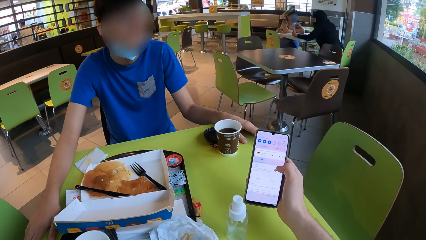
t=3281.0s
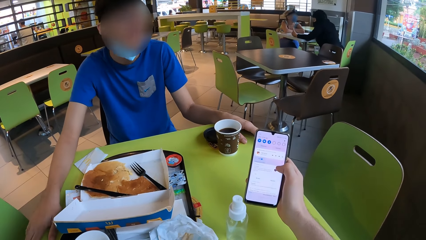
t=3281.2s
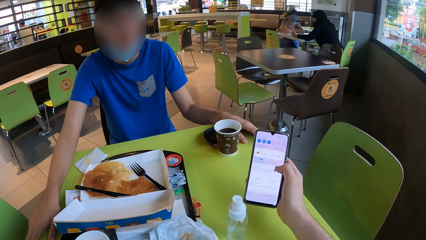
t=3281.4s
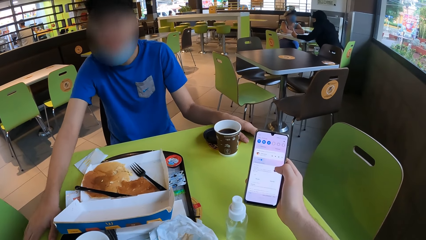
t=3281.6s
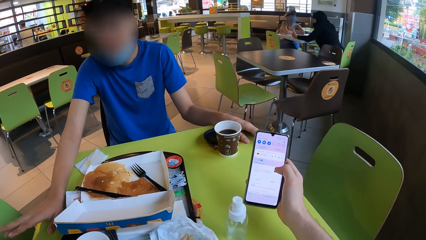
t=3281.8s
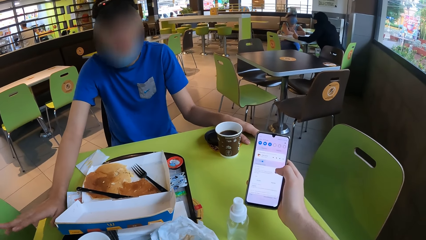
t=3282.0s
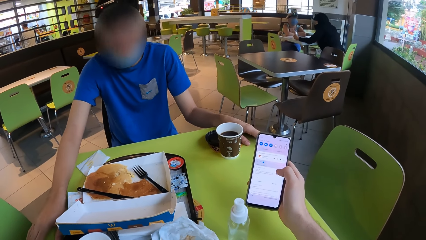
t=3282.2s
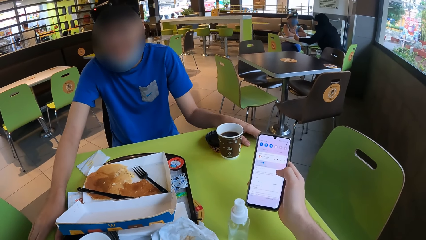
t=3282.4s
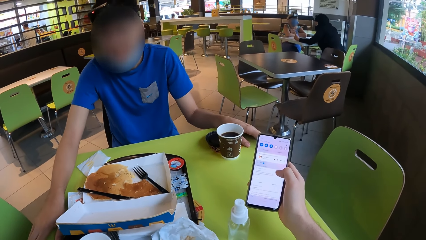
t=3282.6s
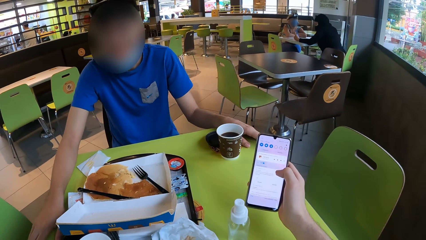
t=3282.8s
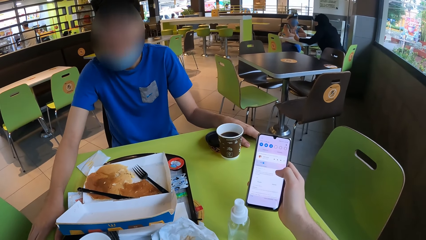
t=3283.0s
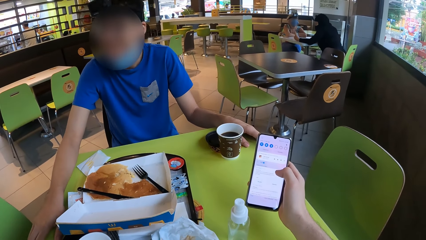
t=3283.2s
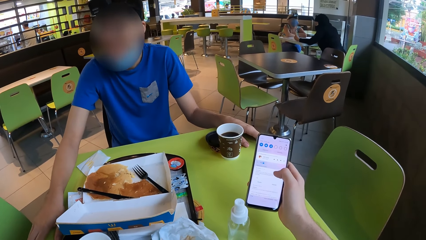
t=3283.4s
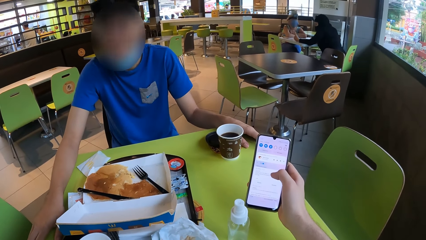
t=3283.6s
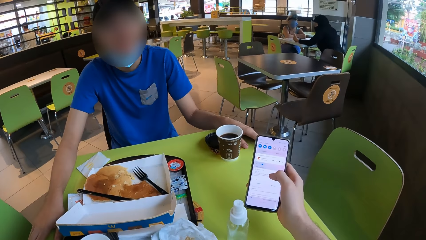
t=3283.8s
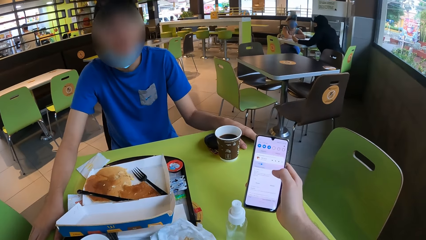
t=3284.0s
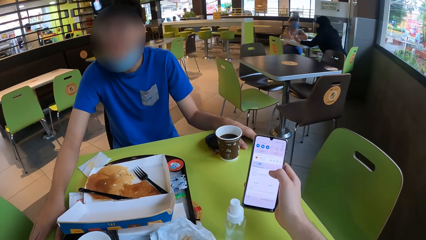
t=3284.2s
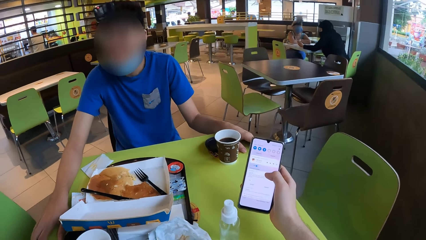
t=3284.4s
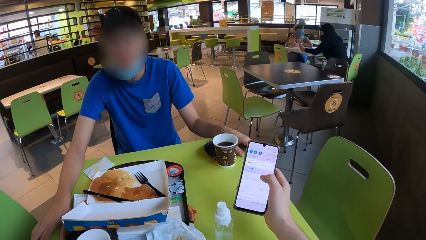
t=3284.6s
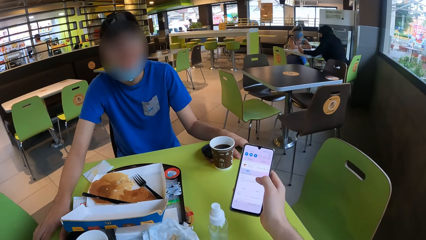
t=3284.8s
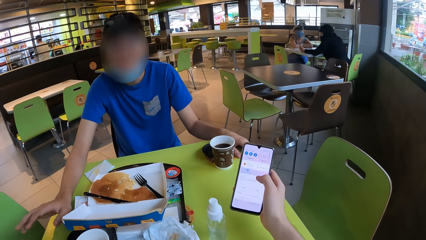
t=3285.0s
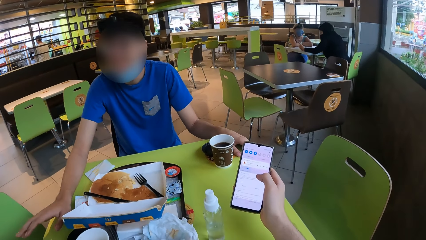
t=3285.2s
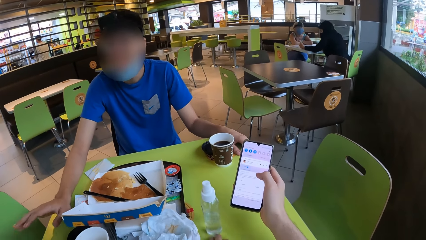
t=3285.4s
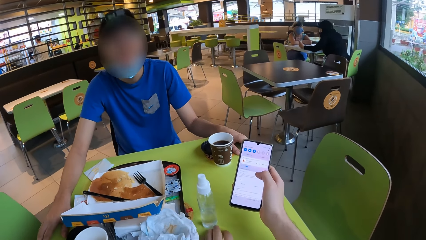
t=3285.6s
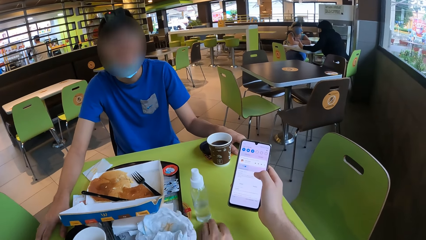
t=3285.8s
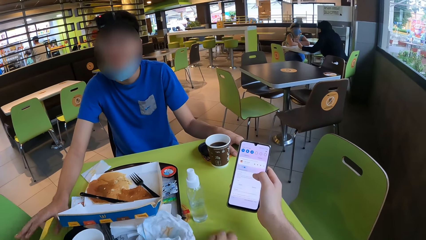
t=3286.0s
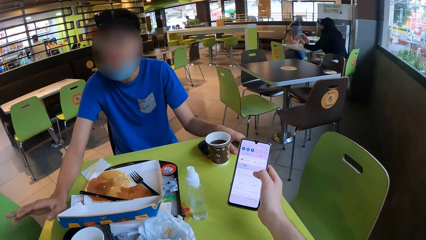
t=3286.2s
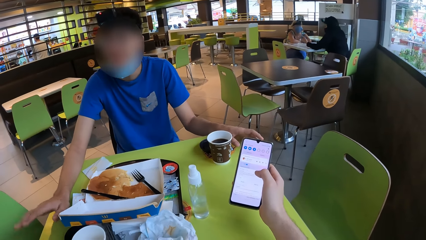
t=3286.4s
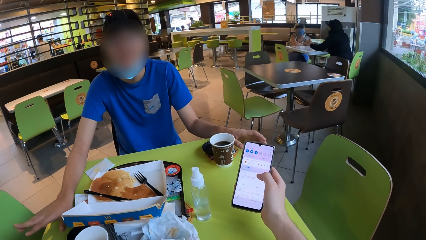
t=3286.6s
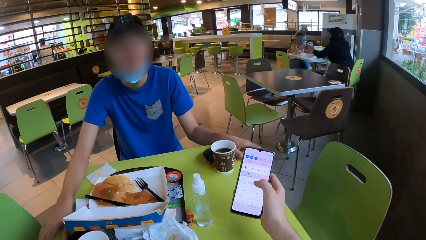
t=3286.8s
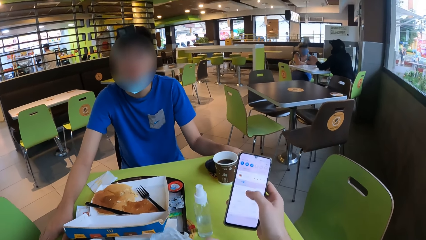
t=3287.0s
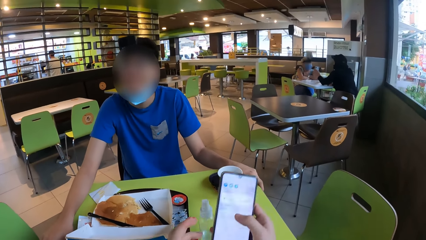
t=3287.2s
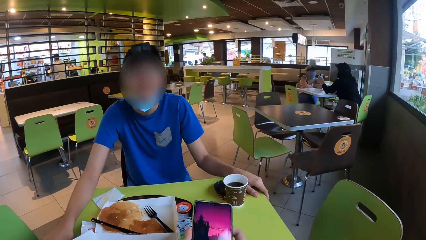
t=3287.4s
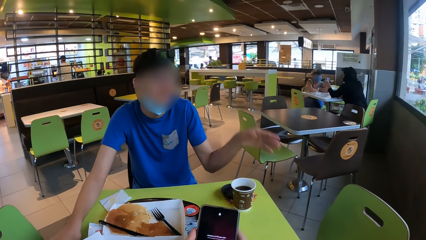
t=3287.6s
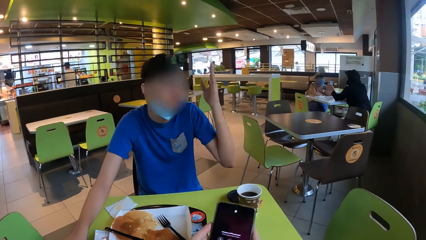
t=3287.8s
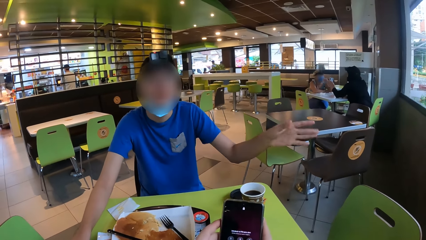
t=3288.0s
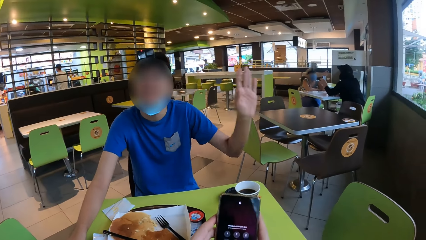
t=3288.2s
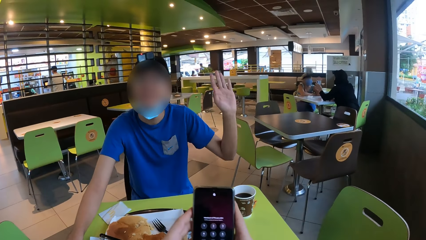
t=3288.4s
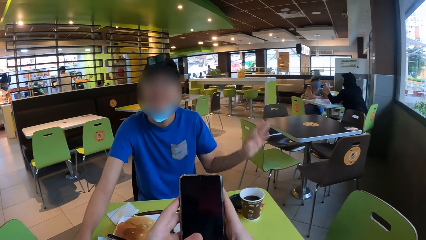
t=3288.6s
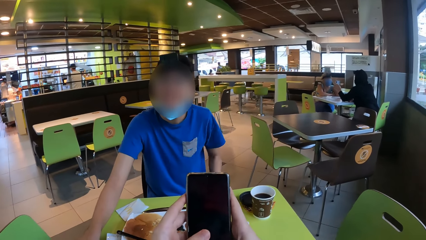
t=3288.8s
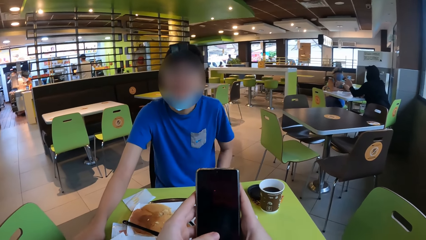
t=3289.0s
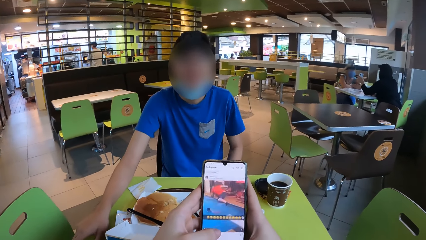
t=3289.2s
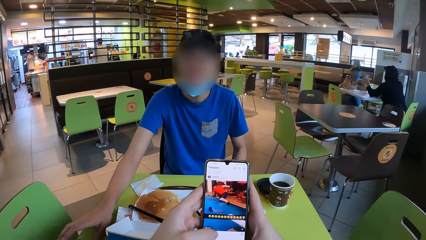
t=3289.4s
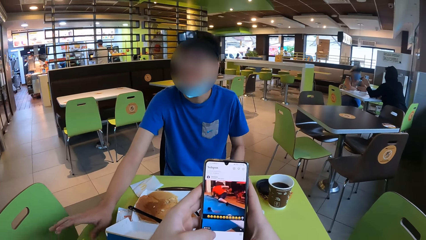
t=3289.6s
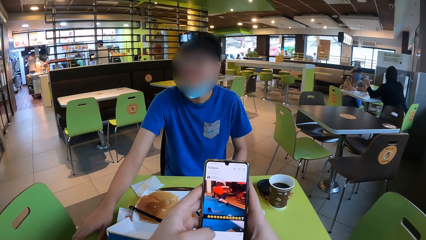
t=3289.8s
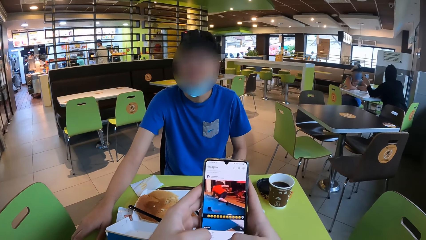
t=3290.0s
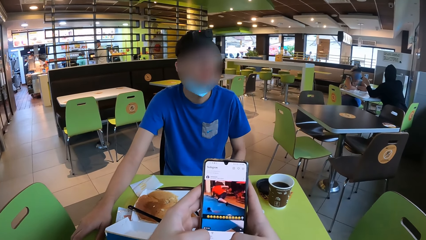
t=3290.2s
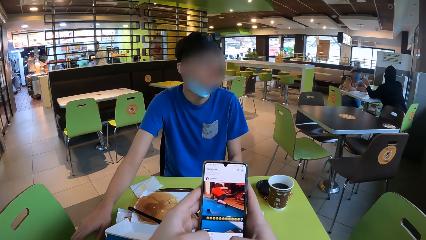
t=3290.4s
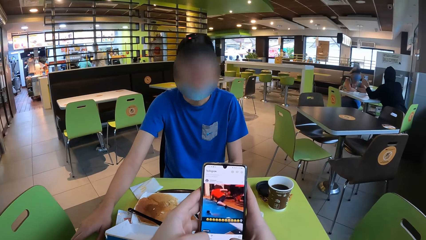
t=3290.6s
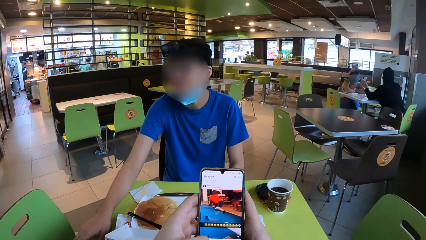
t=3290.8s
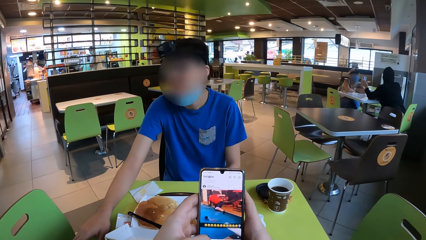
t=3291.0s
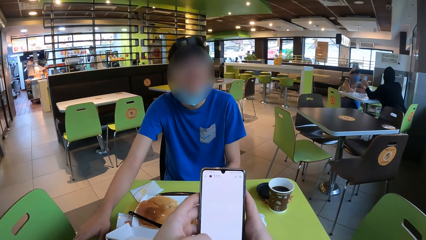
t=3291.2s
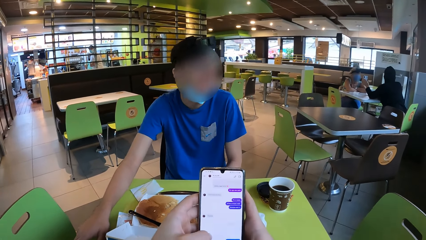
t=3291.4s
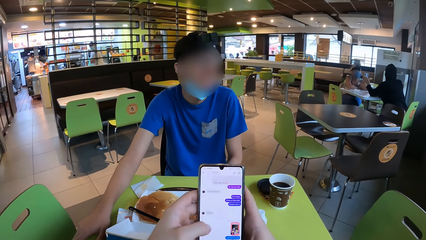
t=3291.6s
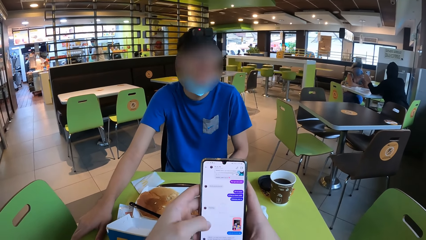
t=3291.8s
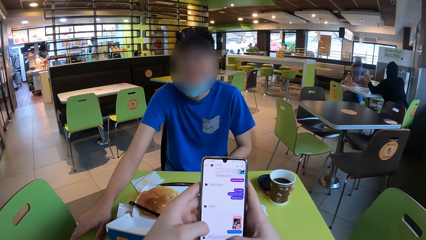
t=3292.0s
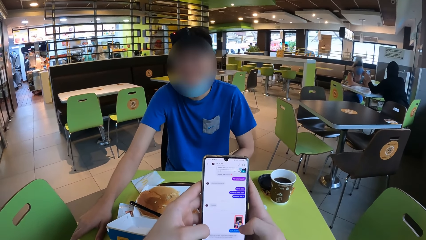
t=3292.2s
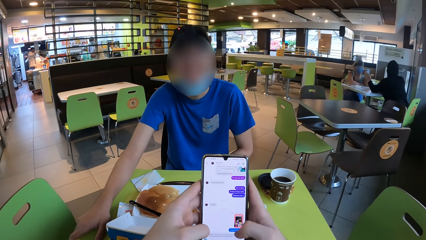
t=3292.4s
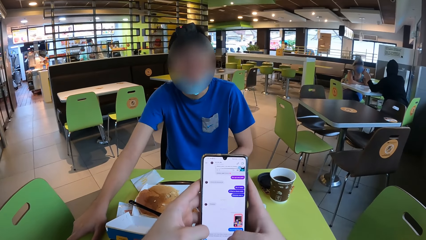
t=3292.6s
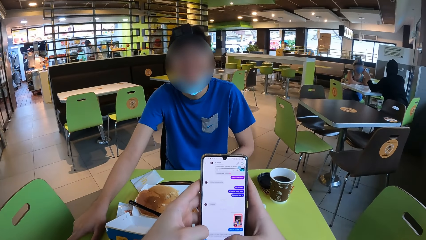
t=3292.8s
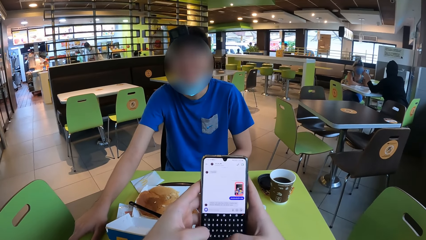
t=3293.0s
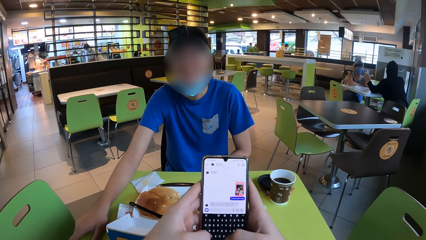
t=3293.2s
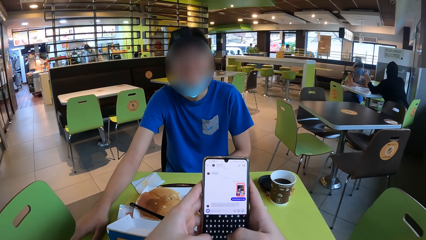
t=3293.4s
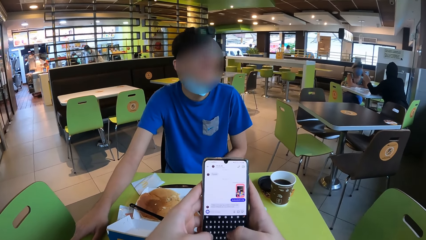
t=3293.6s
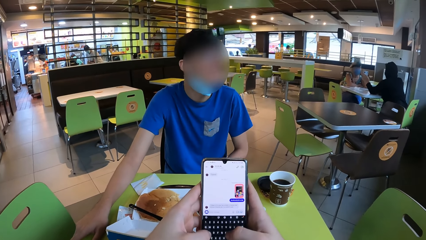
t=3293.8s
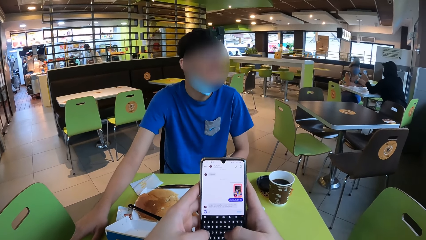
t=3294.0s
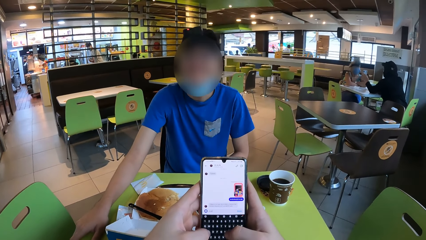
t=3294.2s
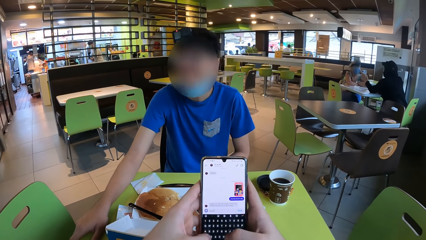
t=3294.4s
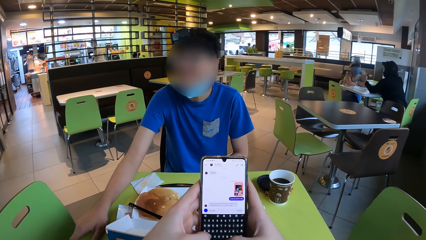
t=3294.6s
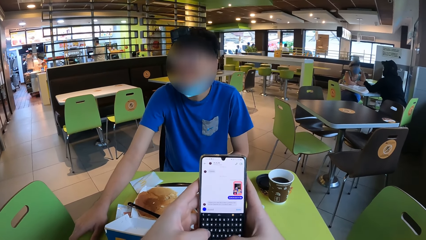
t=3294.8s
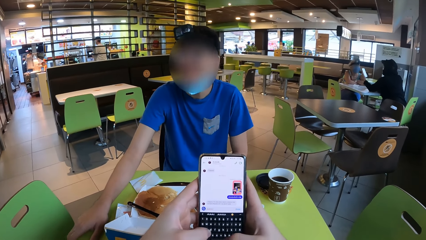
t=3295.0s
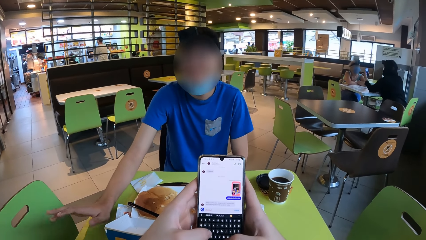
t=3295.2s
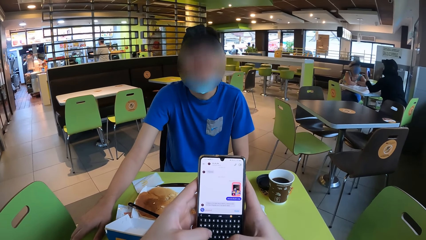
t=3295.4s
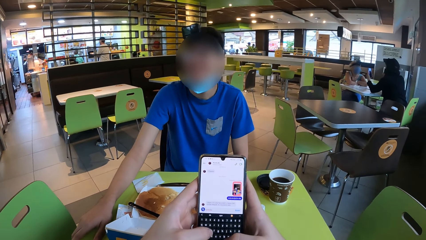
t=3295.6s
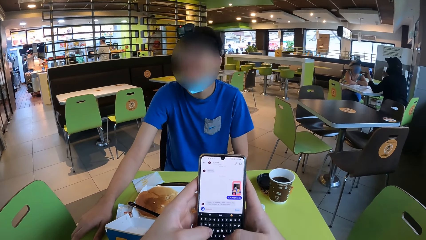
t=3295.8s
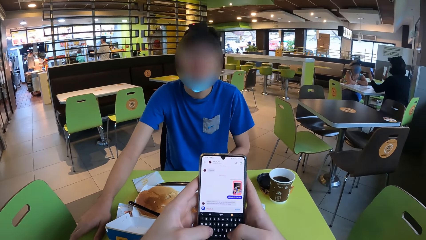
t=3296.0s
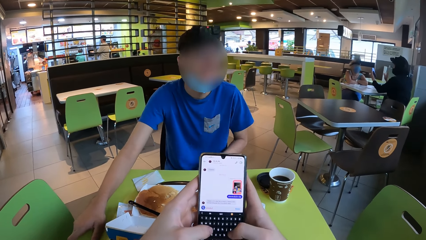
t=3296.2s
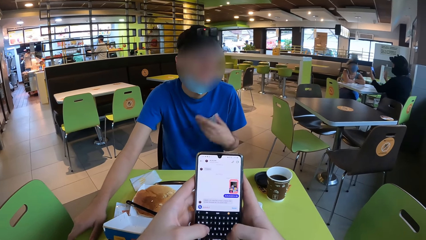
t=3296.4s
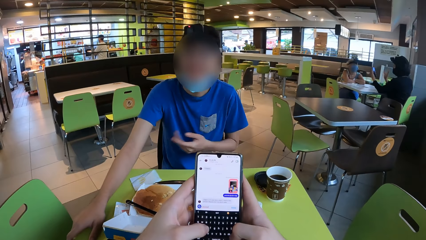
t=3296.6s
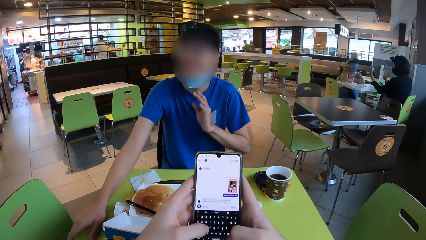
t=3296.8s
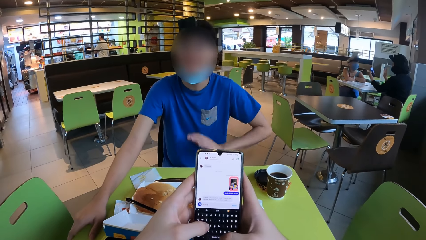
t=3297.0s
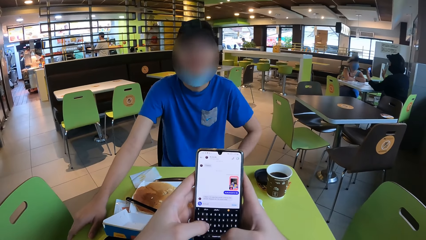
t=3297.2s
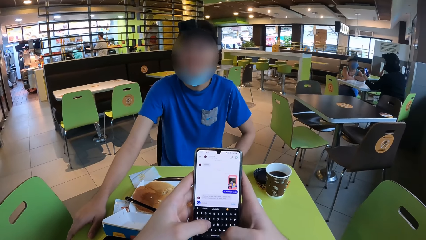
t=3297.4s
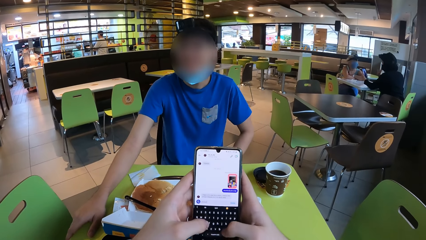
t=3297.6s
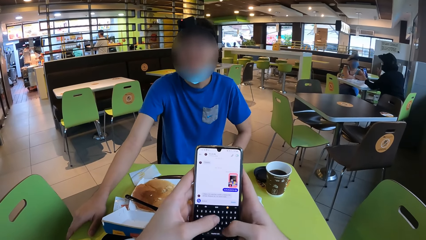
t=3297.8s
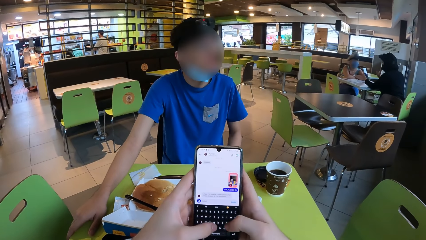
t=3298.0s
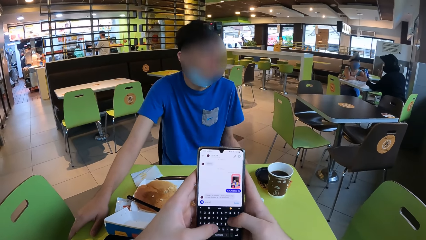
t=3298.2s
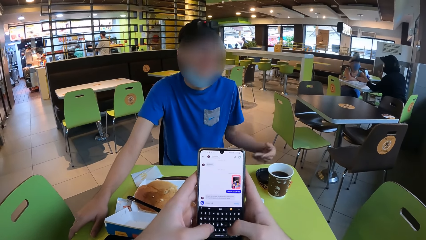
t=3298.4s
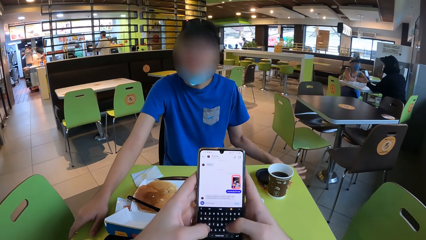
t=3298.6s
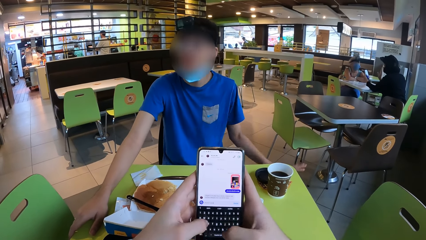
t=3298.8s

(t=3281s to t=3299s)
A man interacts with the camera wearer. The man moves a hand. The camera wearer pushes a bottle on a table. The man moves the other hand. The camera wearer operates a phone. They look at a screen of a computer. The man lifts up his left hand.
